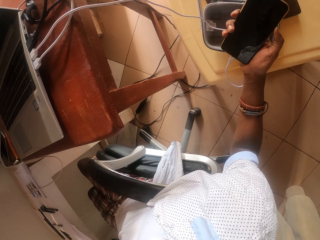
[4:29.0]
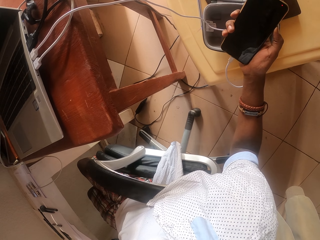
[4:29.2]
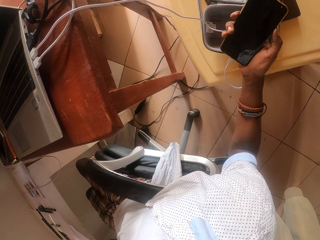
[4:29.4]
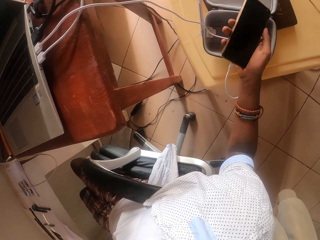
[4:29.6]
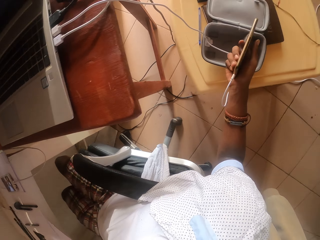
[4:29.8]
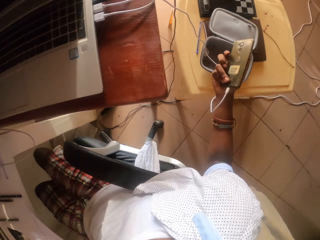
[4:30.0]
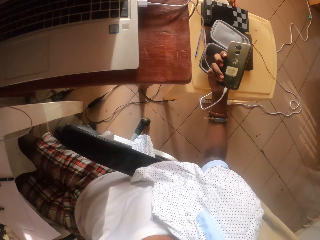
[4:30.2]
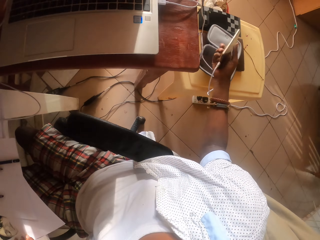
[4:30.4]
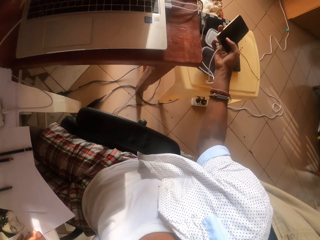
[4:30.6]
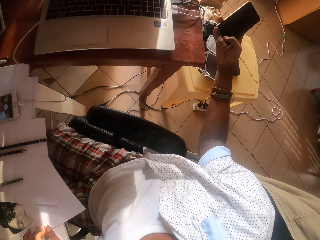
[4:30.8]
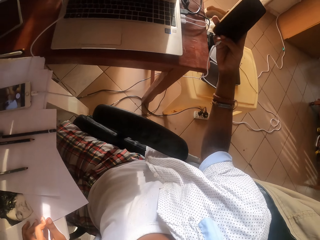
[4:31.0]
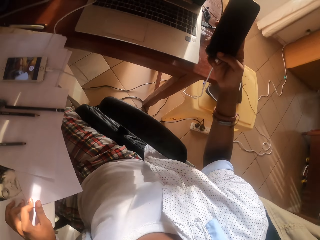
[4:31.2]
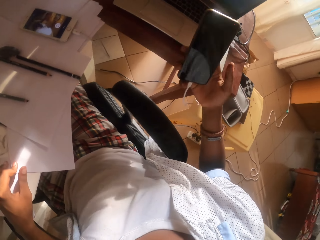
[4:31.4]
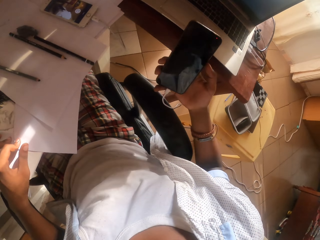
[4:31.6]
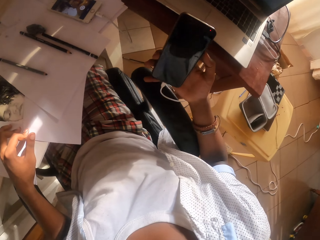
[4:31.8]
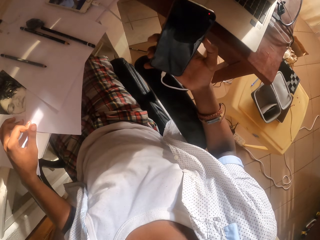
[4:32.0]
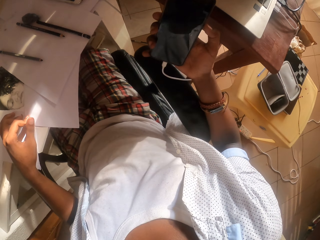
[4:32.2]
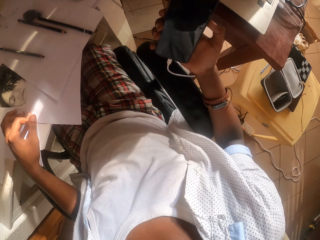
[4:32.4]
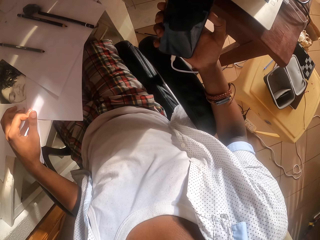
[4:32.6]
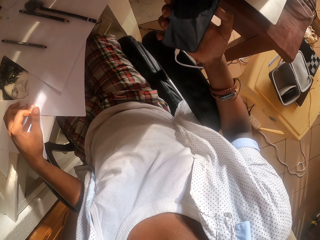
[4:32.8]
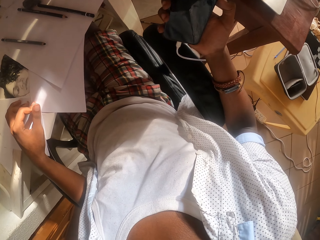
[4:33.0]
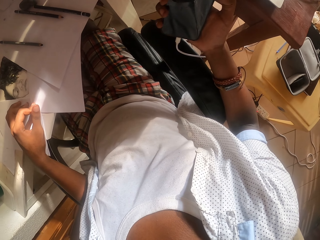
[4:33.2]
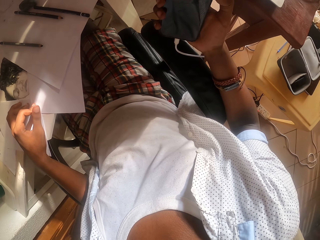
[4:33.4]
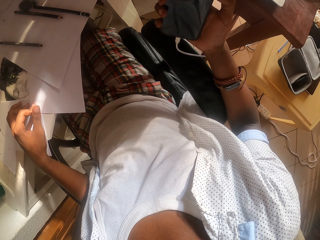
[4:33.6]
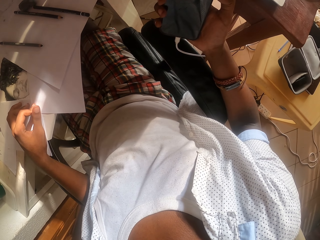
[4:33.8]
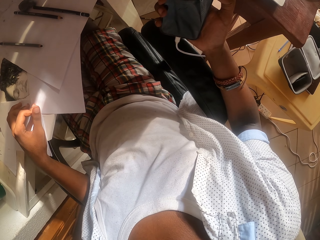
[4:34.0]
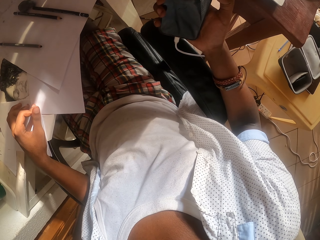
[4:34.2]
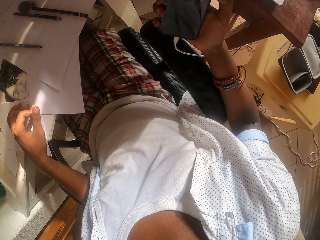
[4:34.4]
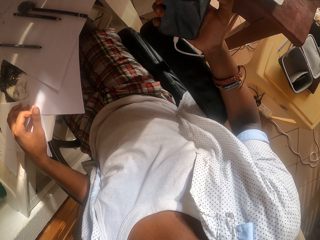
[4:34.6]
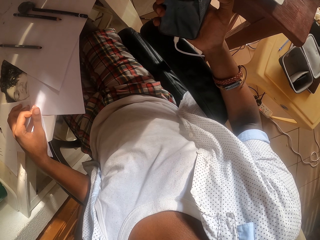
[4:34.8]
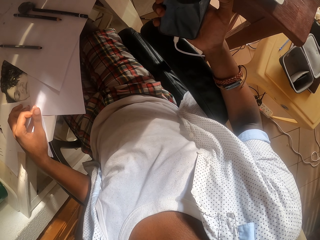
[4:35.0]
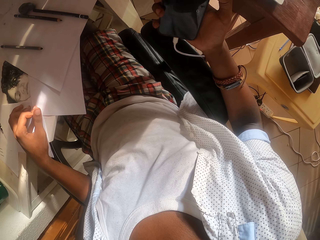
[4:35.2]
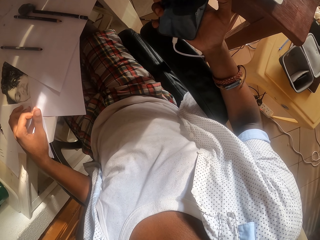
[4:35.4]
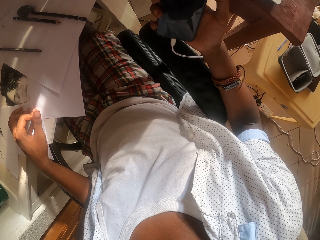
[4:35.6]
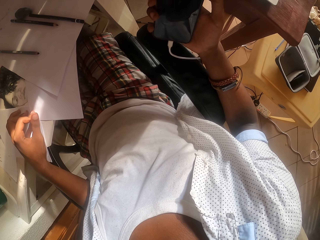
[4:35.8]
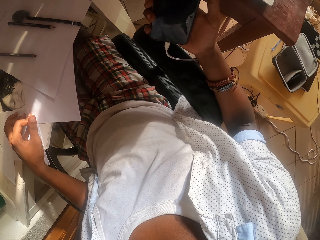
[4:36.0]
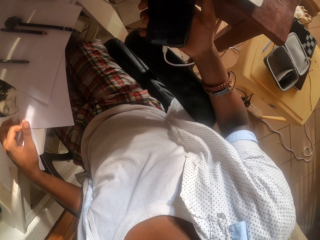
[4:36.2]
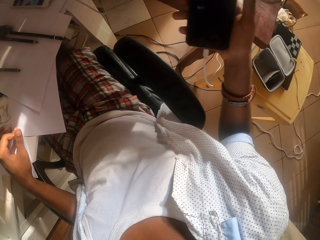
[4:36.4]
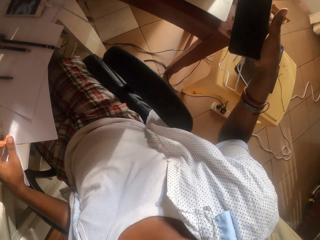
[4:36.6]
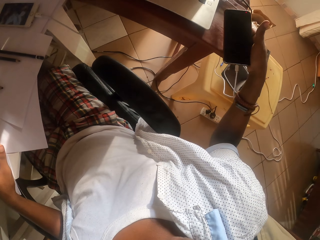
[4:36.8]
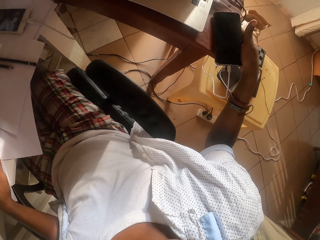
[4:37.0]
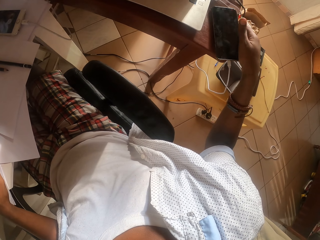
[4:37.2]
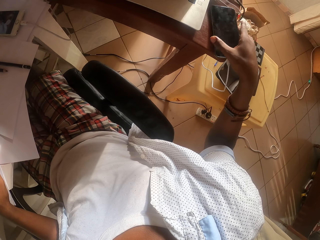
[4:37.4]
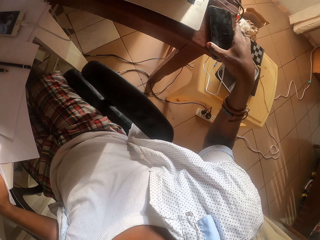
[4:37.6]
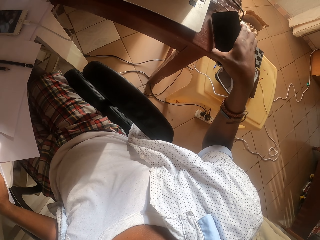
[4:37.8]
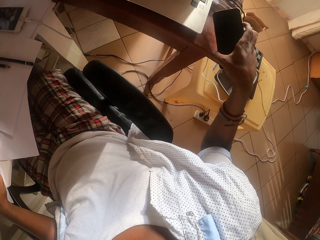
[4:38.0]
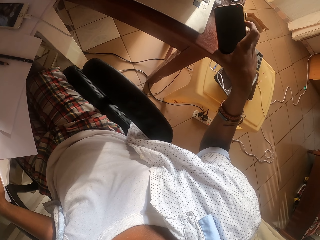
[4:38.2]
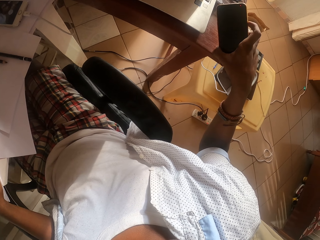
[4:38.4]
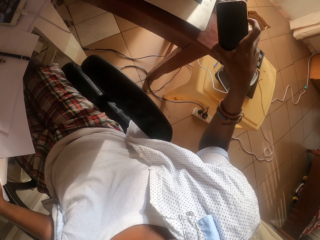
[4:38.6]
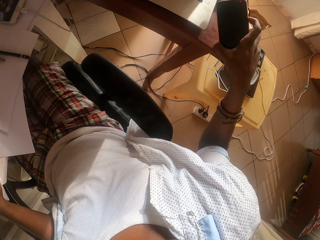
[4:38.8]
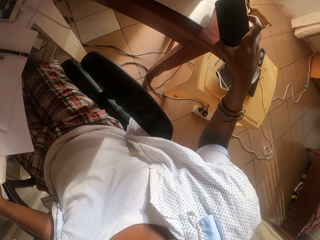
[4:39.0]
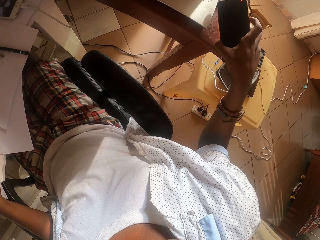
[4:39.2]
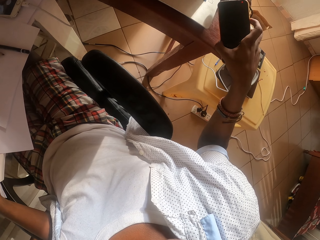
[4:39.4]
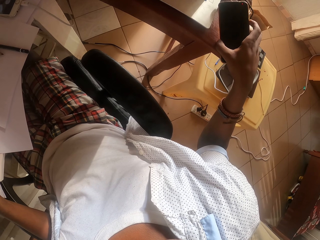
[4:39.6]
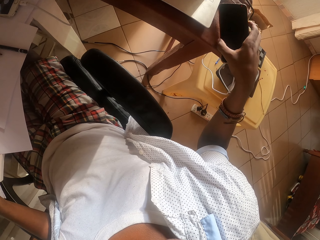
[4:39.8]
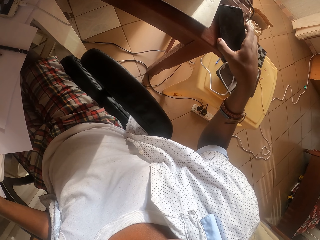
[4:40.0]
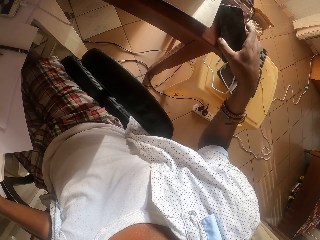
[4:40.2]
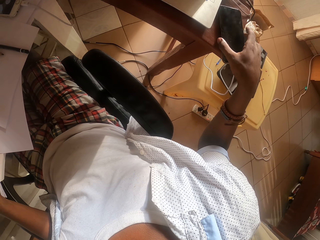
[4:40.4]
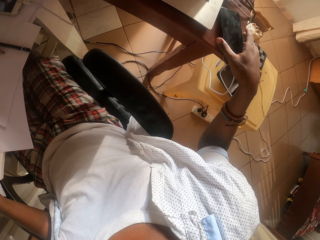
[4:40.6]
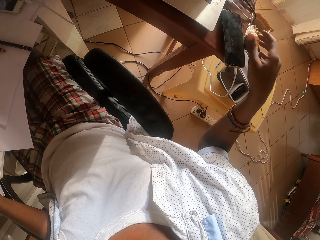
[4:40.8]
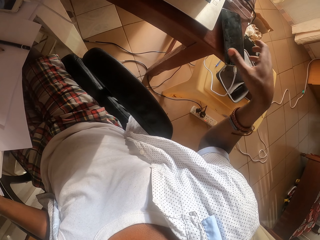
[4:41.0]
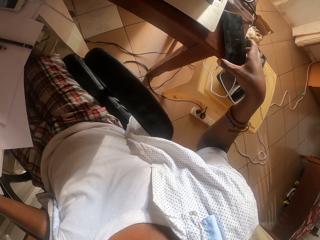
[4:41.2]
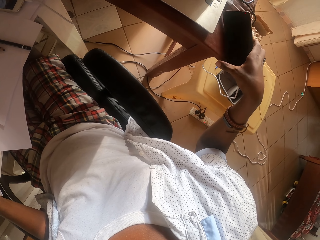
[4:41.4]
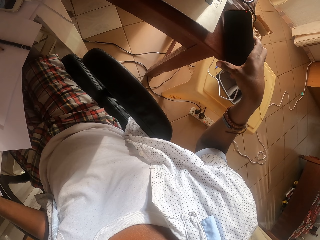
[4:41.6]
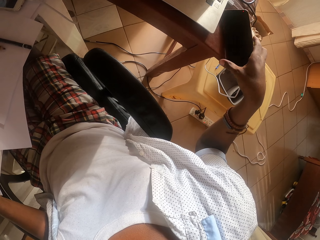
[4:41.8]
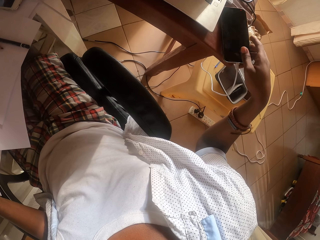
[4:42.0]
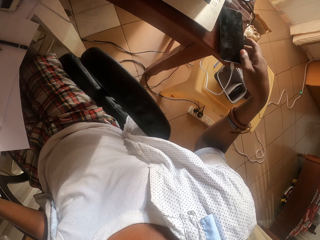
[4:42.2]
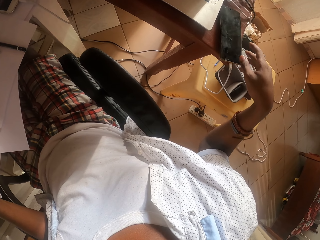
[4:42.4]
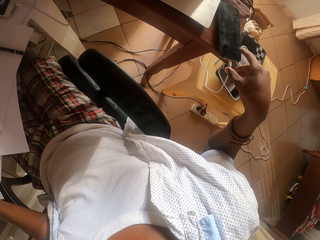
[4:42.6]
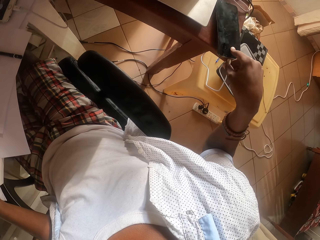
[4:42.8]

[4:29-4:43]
The camera wearer drops the phone on the table. They pick up the phone from the table and drop the phone on the table. They hold the mobile phone and drop the mobile phone.

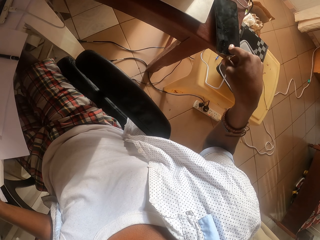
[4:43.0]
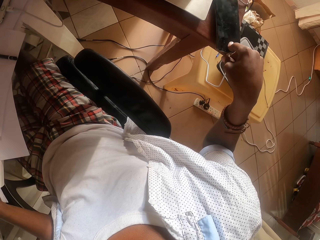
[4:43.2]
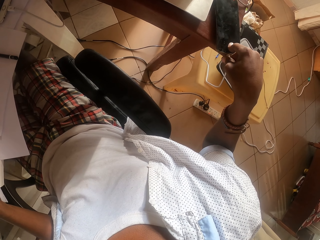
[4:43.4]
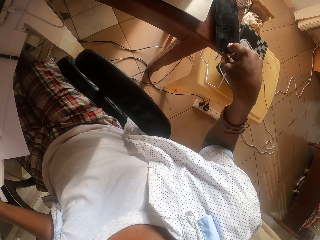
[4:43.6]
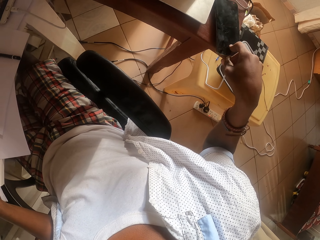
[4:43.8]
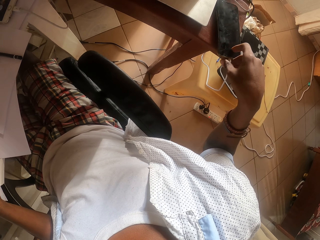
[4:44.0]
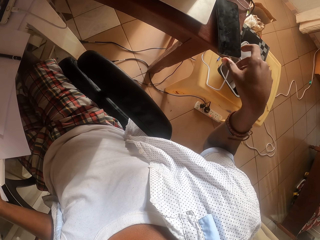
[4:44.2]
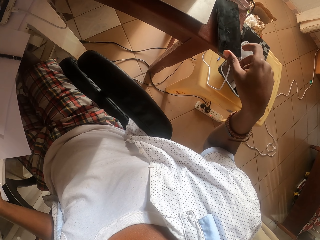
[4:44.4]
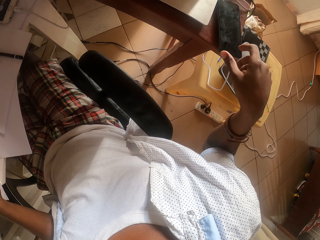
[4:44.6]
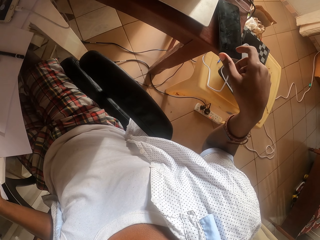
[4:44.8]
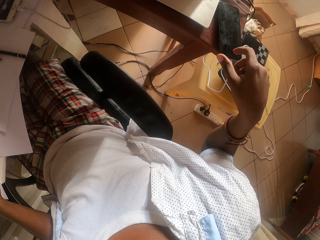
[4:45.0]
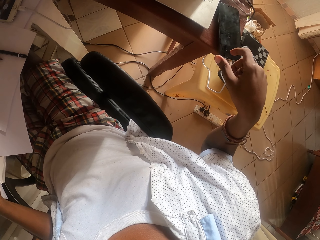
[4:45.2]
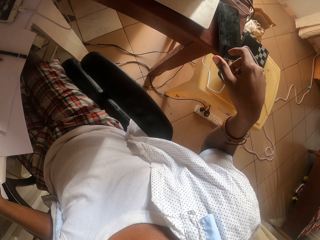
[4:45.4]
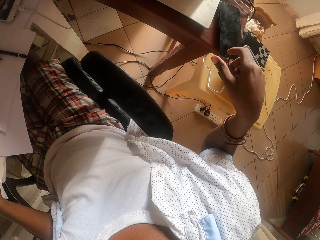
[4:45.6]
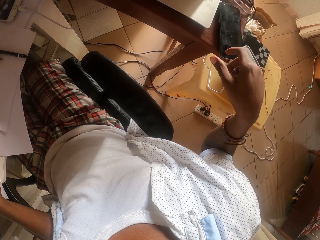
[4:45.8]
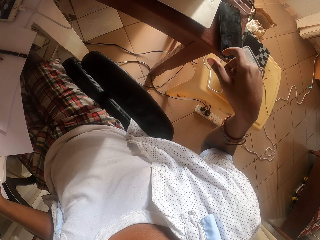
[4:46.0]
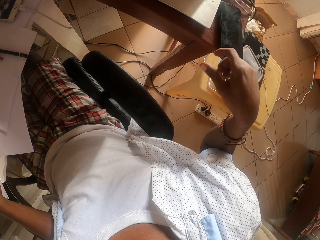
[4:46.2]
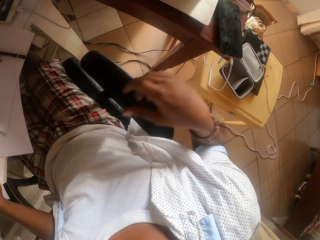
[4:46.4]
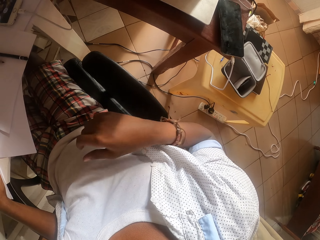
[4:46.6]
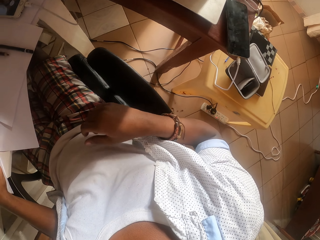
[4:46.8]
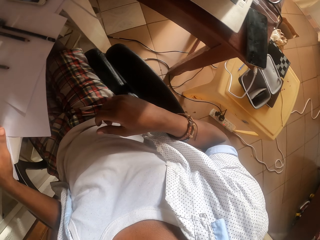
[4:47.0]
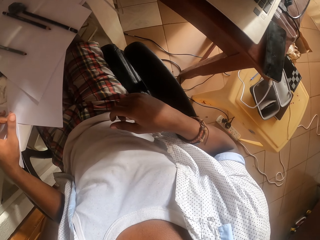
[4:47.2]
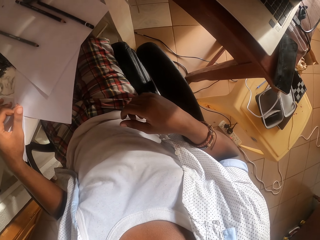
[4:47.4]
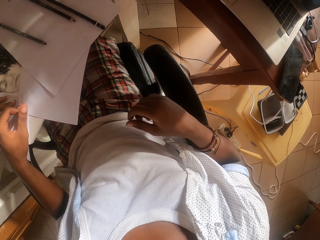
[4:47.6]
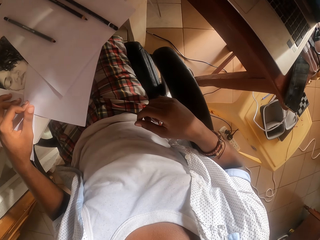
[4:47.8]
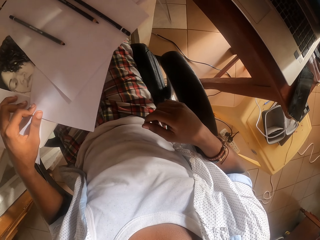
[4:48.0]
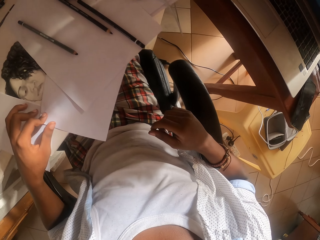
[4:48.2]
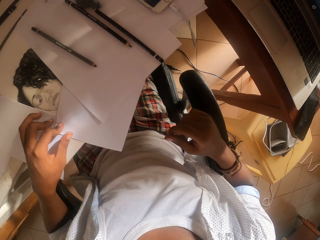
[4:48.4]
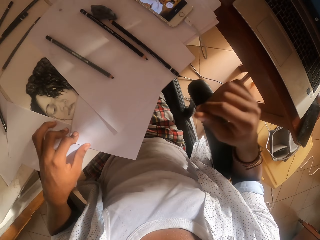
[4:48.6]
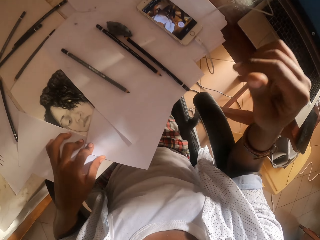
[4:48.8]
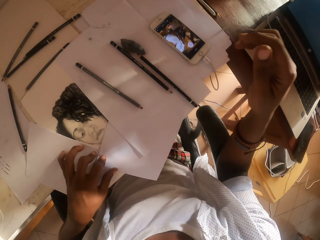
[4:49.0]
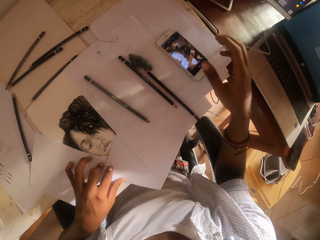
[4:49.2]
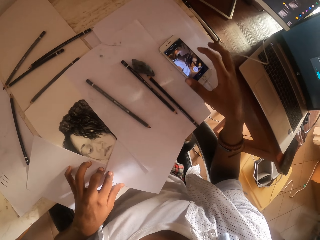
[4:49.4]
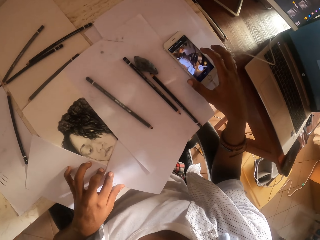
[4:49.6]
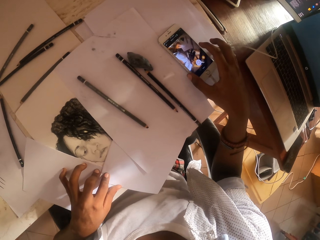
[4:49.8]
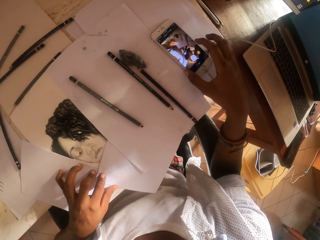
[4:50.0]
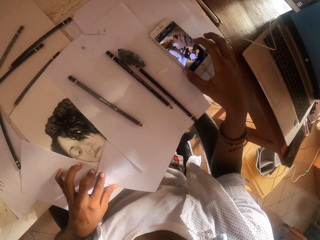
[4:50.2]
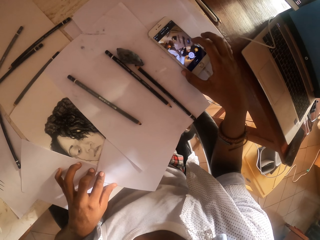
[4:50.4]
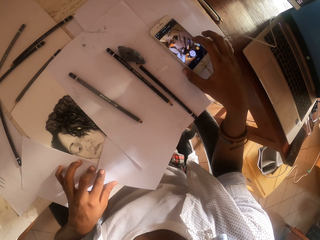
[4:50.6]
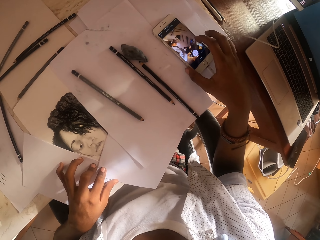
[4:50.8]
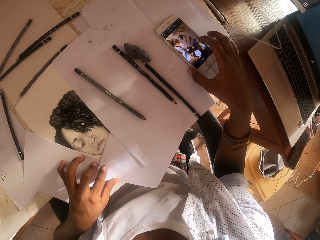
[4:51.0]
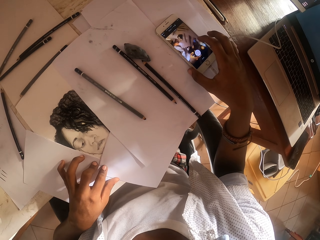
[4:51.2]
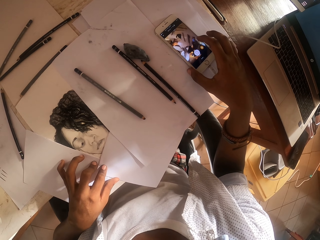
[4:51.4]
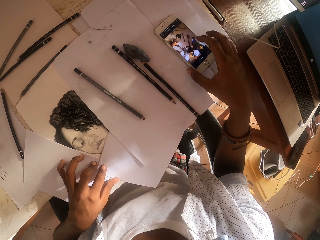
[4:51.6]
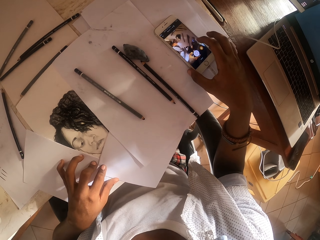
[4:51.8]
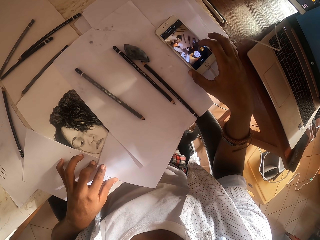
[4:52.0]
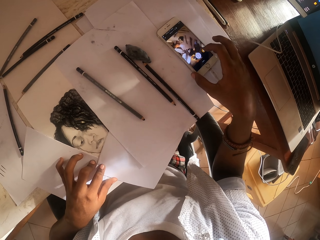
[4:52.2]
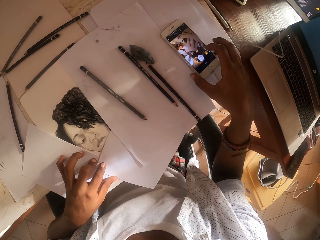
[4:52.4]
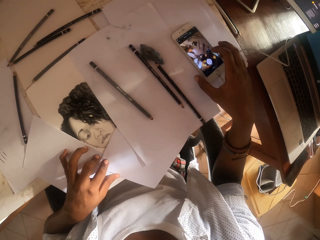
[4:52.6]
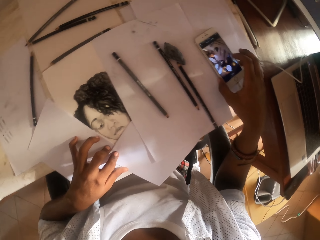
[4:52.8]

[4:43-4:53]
The camera wearer adjusts the charger. They touch the cable. They operate a phone. They touch the mobile phone.
